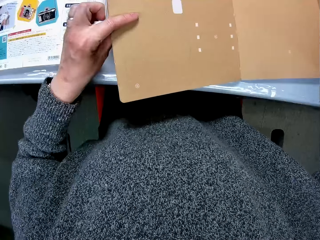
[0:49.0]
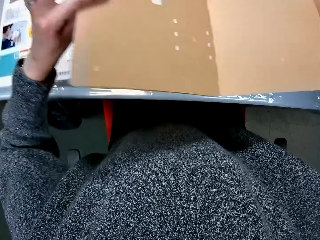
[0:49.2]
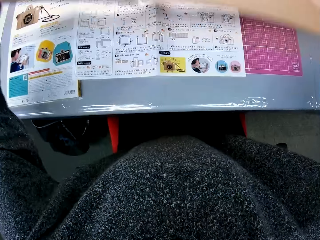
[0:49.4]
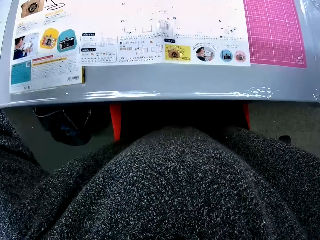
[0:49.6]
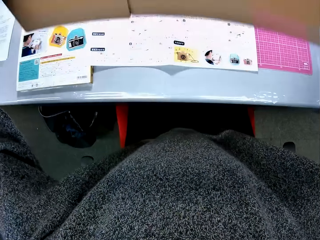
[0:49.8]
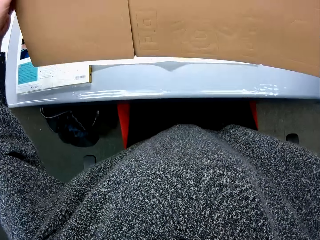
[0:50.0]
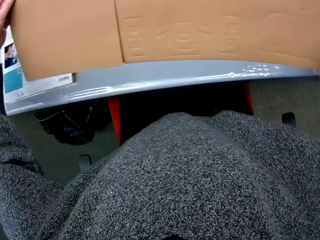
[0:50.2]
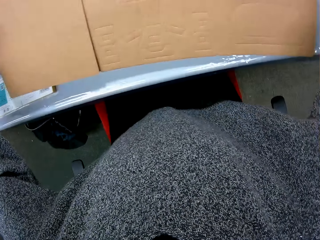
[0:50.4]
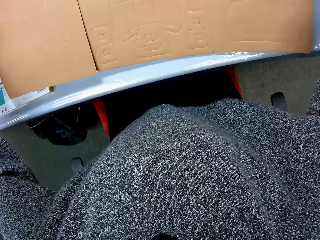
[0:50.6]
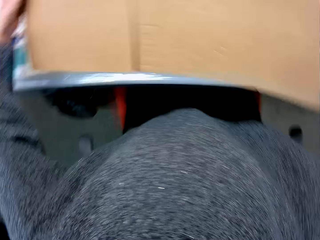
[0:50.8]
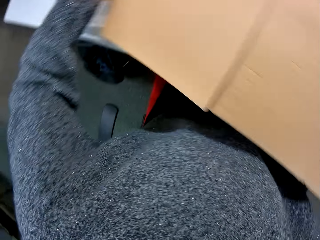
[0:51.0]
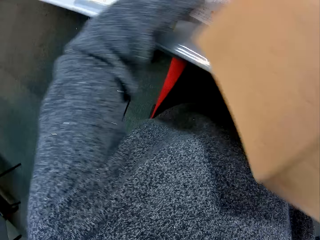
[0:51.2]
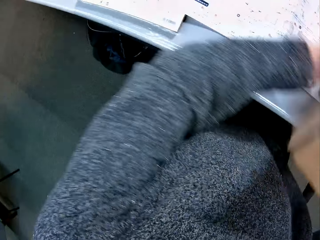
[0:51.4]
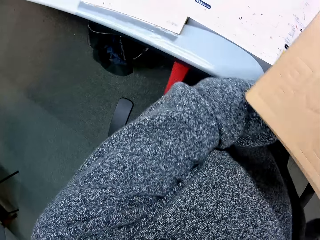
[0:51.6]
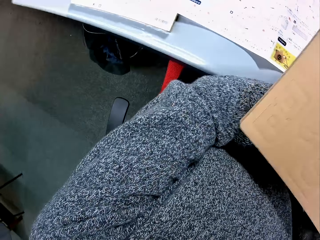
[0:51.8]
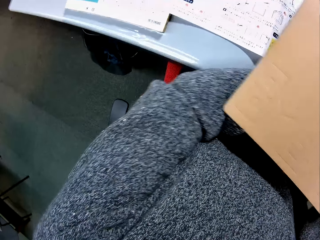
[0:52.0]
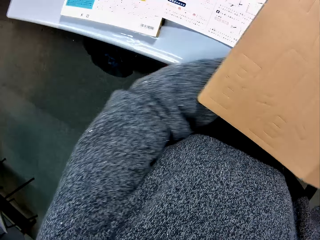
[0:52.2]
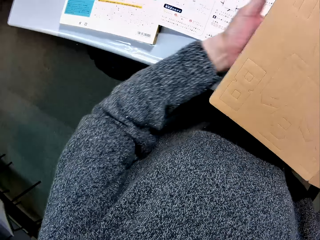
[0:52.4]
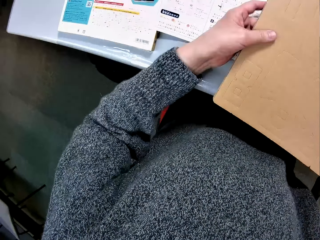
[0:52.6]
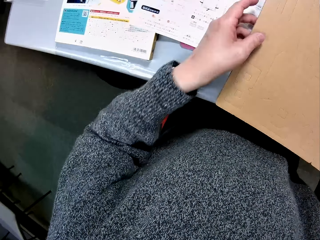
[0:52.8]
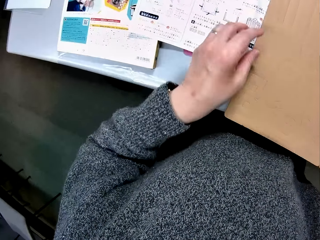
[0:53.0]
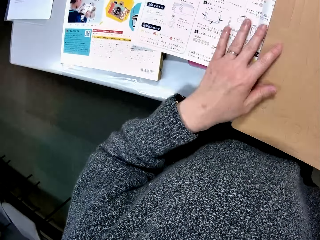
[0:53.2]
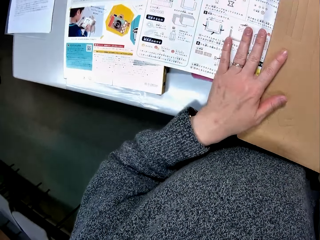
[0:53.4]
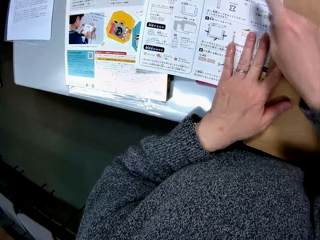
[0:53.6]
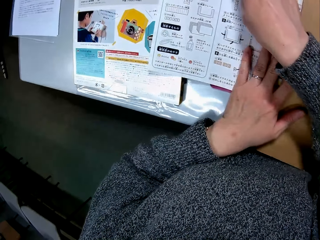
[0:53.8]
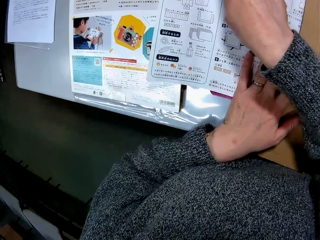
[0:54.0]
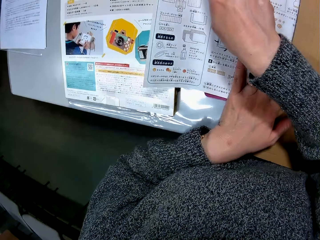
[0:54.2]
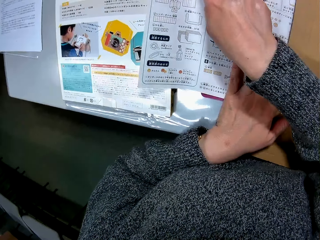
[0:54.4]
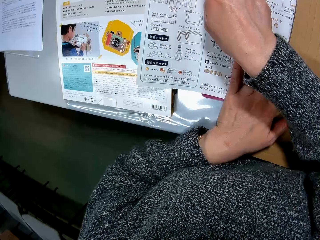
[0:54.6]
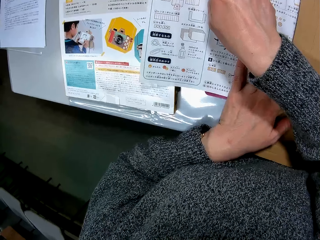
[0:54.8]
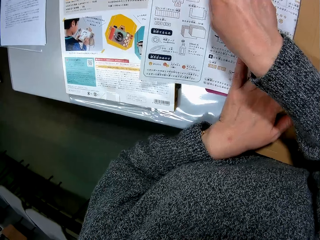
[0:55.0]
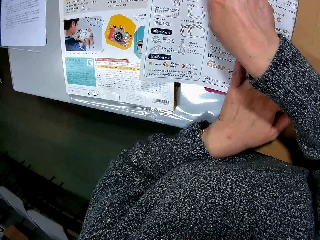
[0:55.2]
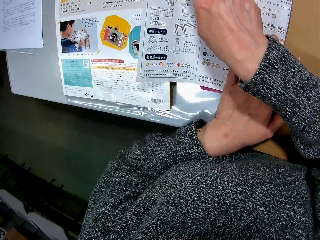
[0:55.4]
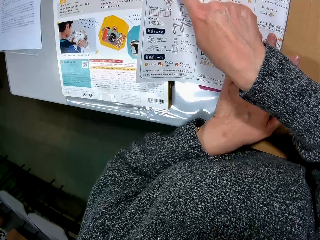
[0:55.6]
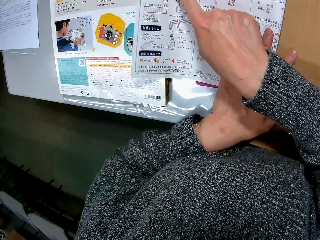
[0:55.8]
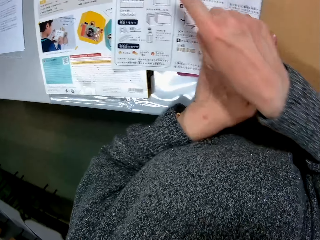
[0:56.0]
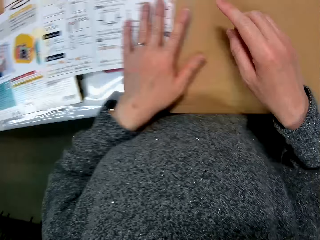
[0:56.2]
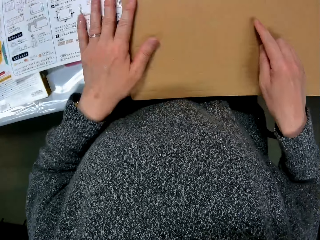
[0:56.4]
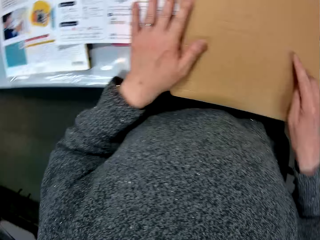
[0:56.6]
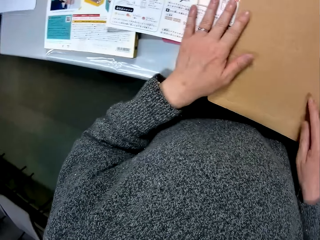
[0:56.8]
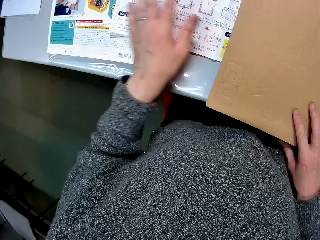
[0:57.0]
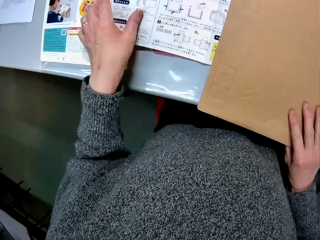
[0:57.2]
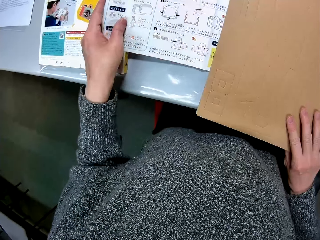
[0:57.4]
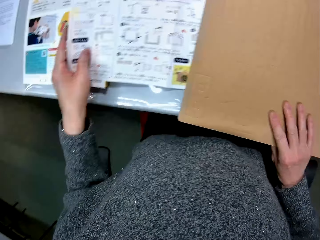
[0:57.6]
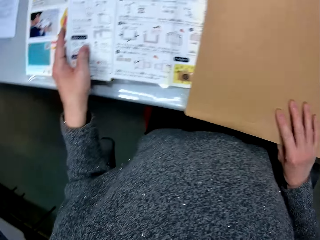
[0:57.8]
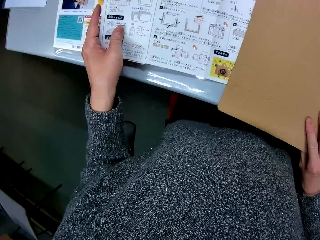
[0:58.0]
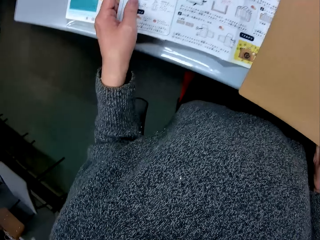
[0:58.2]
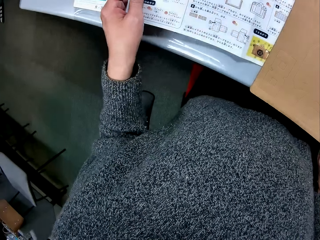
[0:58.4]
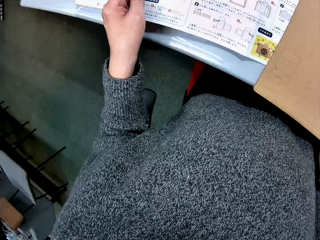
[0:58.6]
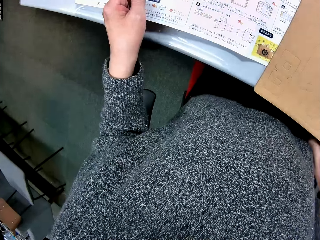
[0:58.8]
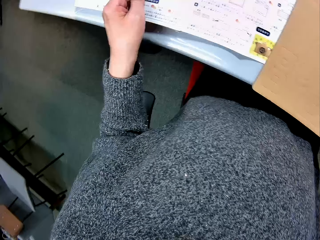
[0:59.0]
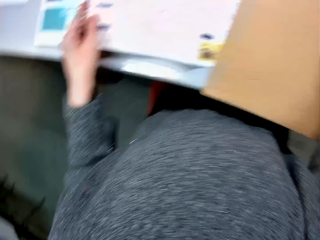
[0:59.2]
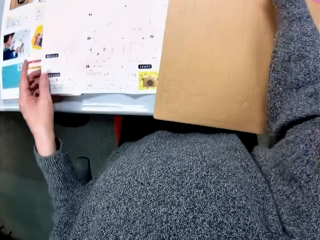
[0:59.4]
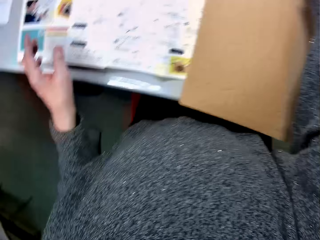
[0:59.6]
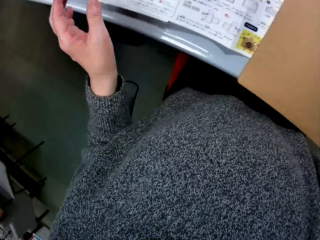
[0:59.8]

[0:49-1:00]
The camera wearer picks up the puzzle piece. She turns the cardboard, folds the puzzle piece, and drops the puzzle piece on the table. She points to the manual. She studies the drawings on the paper. She touches the puzzle piece with her finger and shifts the manual.

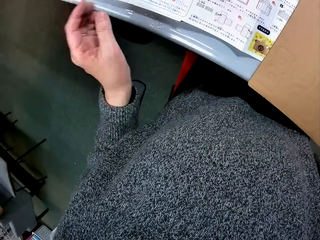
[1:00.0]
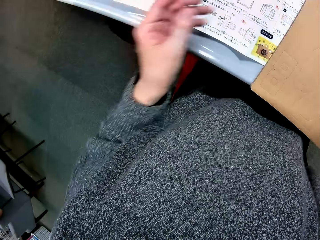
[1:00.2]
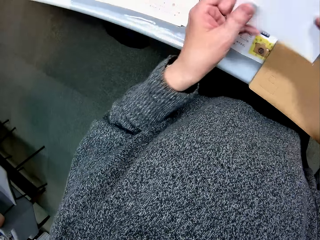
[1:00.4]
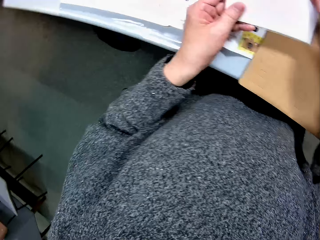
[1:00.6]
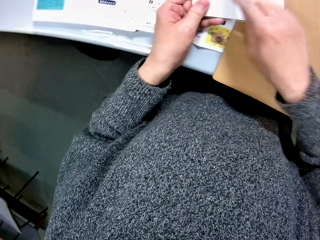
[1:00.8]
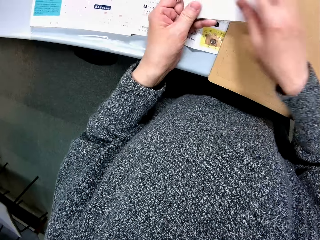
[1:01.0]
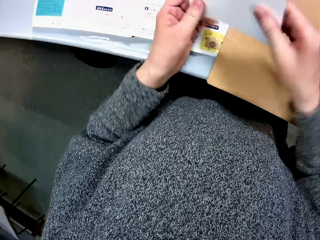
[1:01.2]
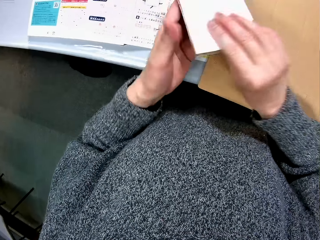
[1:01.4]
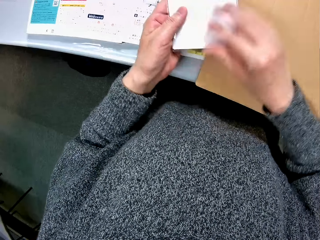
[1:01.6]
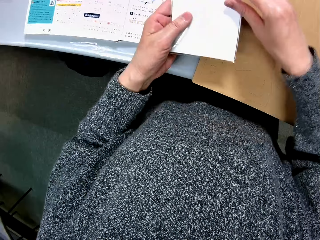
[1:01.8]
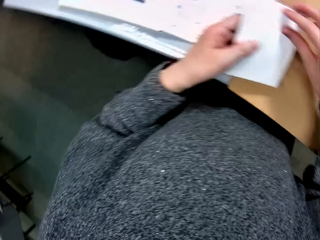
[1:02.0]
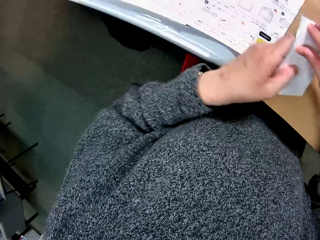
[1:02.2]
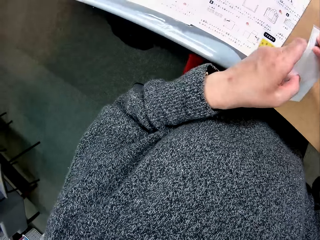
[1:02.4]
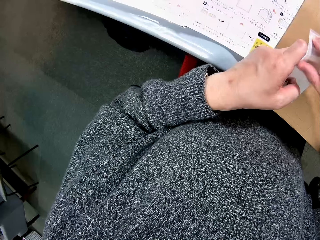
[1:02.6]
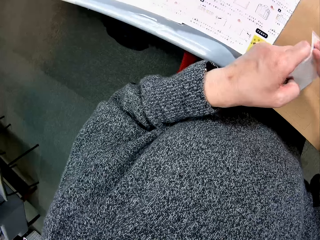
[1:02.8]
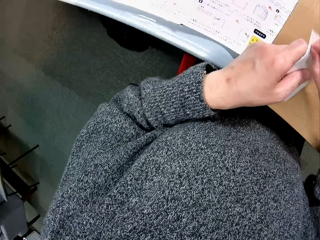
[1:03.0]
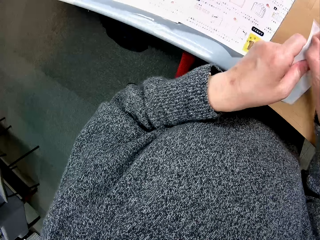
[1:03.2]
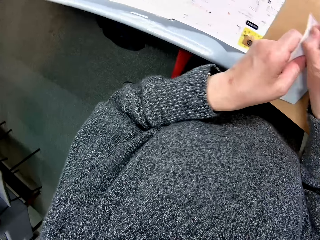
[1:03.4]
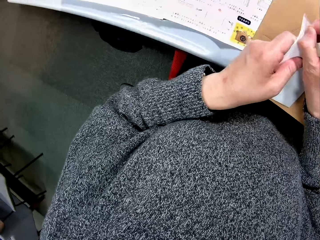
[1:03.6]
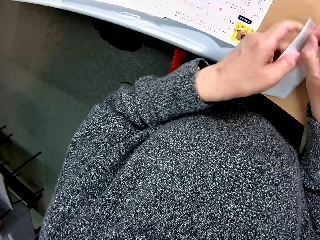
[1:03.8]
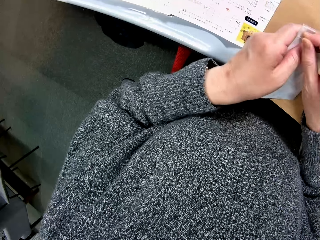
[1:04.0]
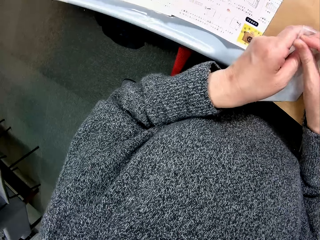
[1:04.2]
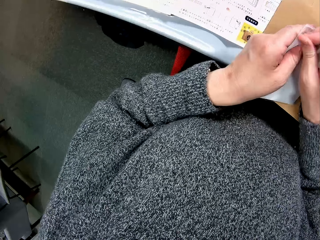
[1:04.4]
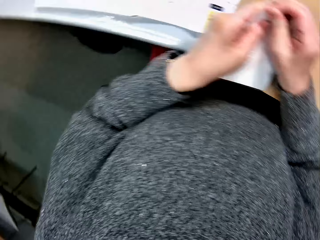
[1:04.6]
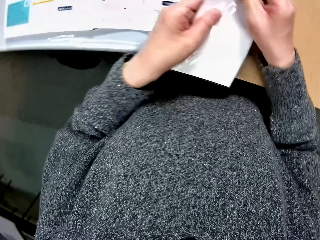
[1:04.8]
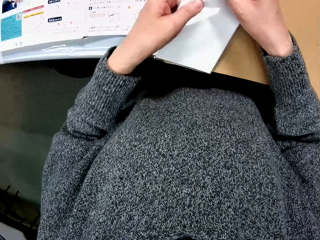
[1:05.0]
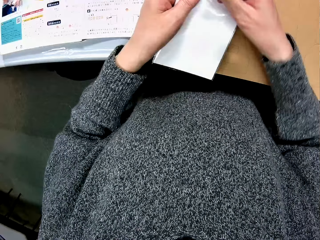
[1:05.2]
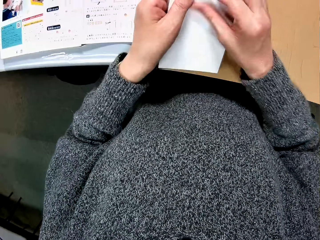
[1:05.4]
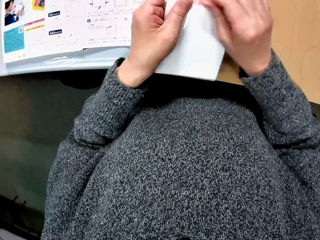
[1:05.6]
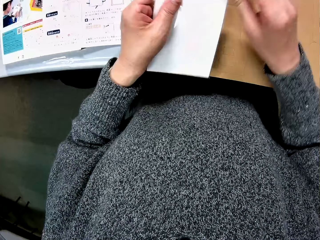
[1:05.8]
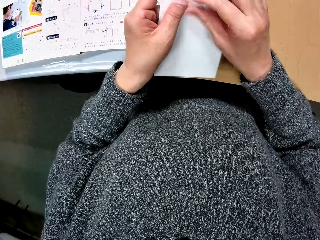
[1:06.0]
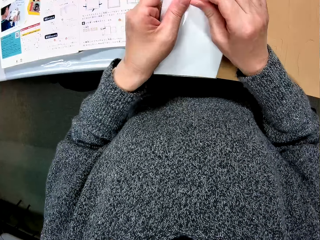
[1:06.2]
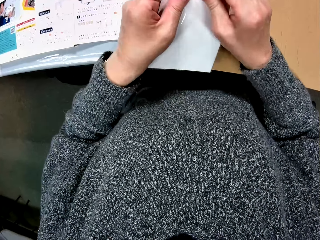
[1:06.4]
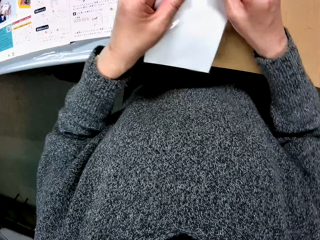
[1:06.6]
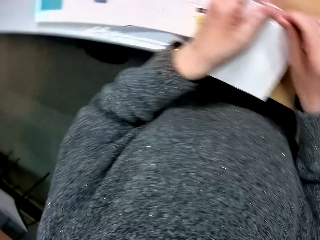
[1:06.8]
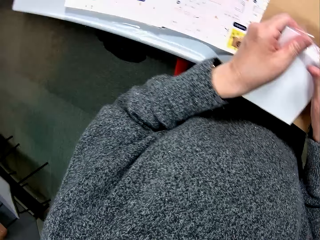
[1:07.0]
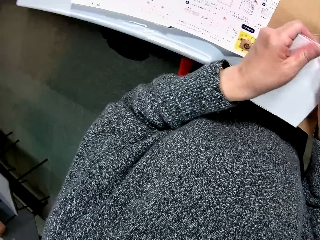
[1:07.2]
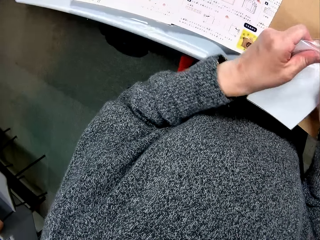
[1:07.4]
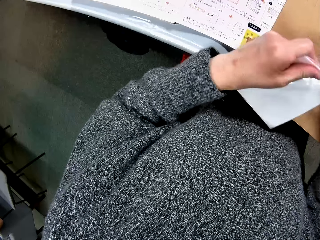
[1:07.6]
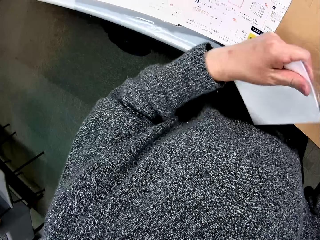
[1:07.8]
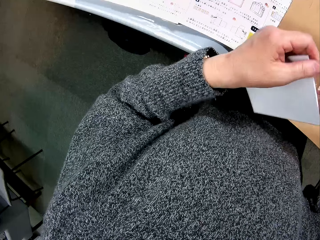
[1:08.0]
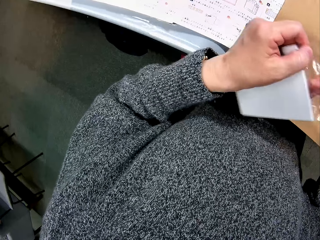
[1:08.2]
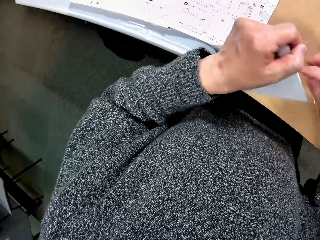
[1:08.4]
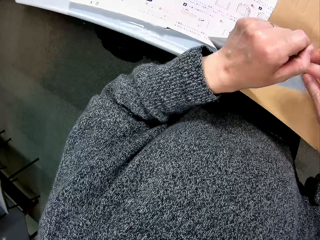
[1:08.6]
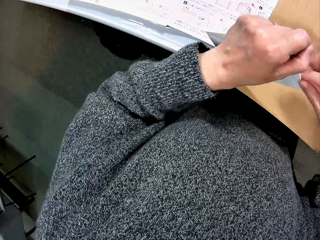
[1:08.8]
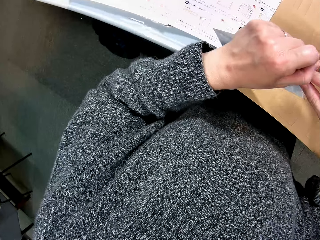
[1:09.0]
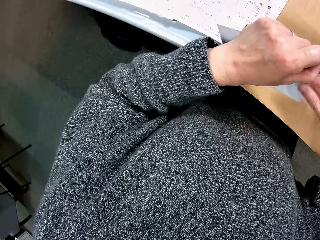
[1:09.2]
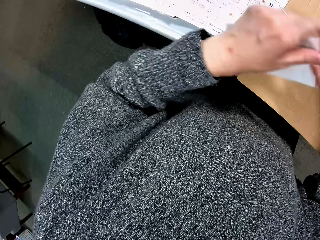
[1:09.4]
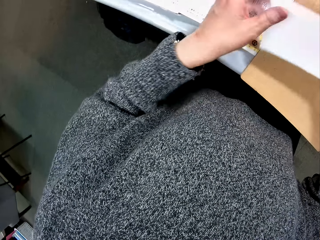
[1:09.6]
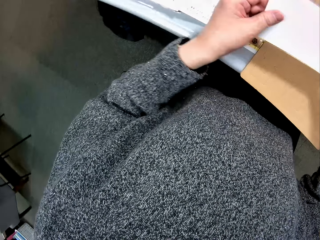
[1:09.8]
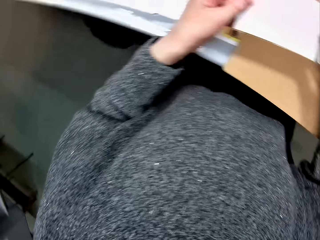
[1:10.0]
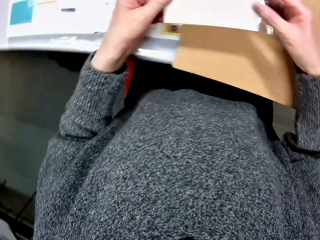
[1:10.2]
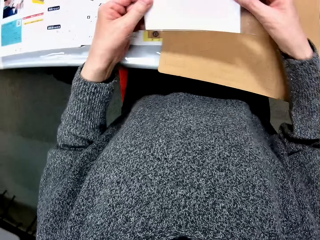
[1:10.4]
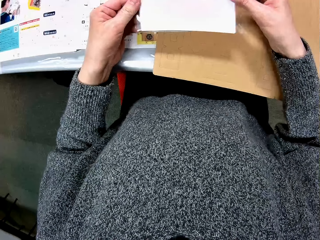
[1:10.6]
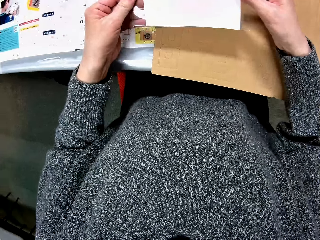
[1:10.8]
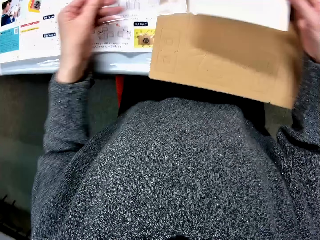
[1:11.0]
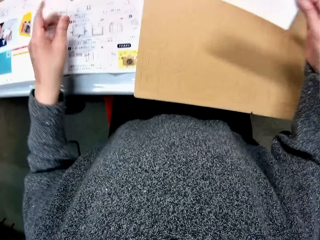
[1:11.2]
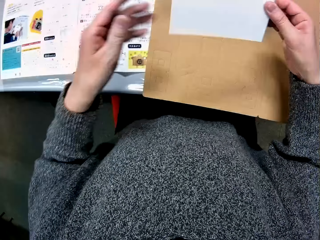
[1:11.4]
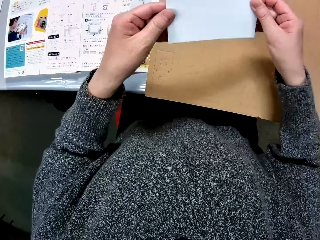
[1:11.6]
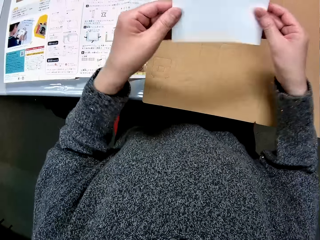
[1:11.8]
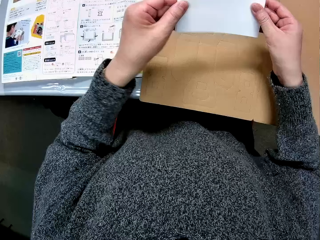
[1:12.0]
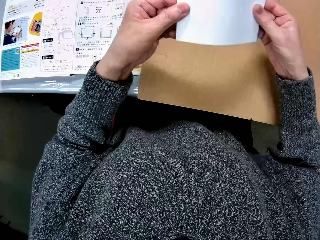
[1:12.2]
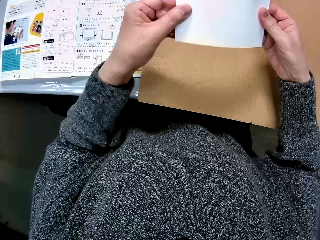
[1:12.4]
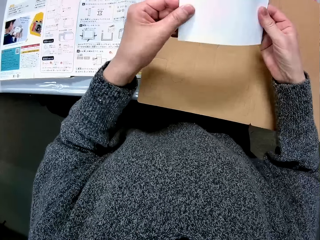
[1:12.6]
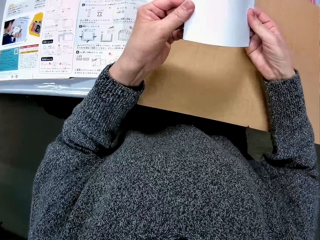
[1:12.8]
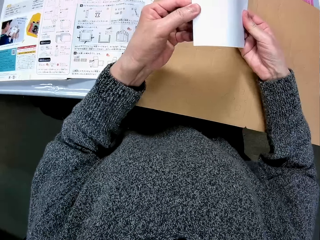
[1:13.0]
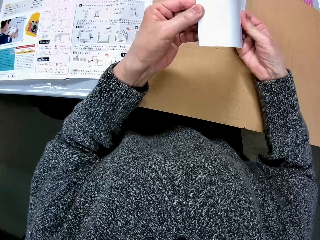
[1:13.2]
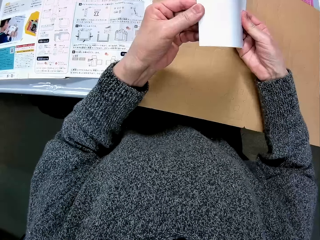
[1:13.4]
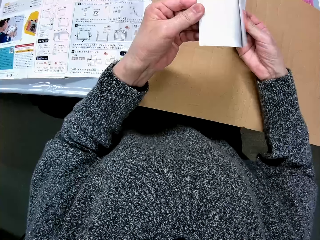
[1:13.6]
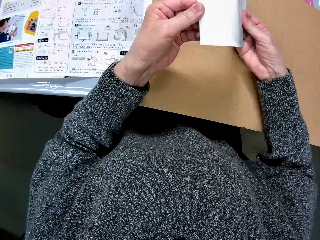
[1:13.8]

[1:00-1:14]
The camera wearer picks up a white piece of paper. She holds the white piece of paper in both hands and touches the white paper with her finger. She turns the white paper over. She peels the nylon on the white paper. She opens the polythene bag. She pulls the white paper from the nylon and bends the white paper.
